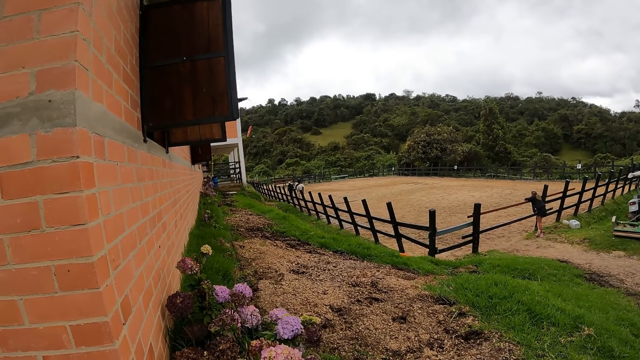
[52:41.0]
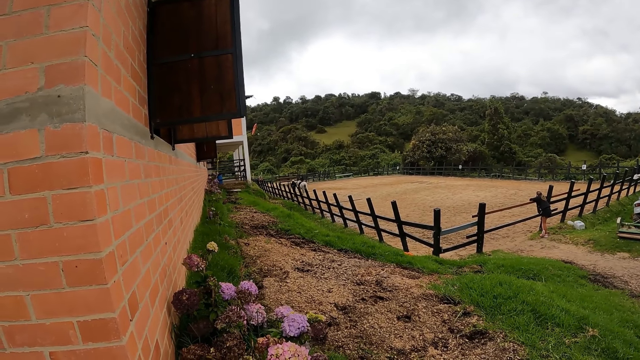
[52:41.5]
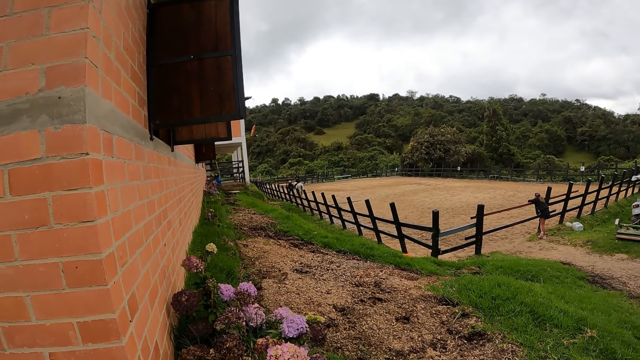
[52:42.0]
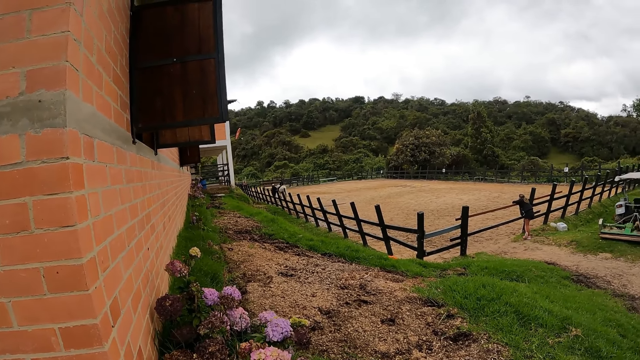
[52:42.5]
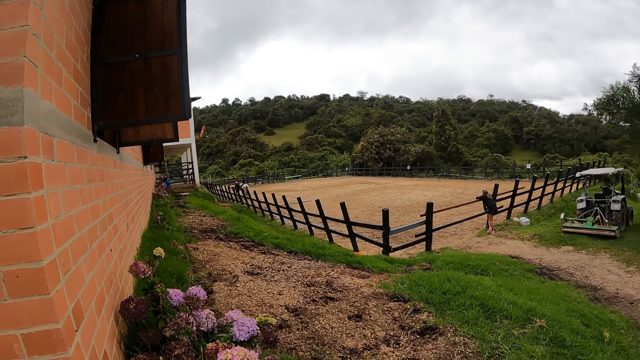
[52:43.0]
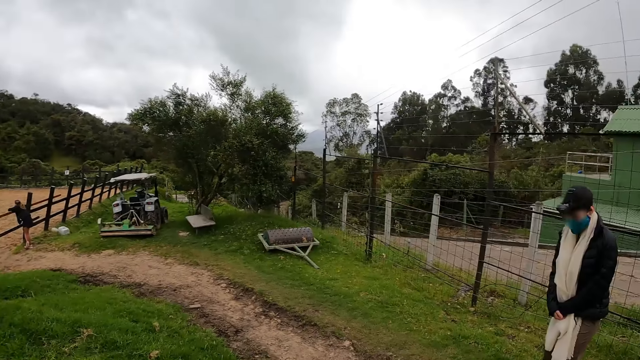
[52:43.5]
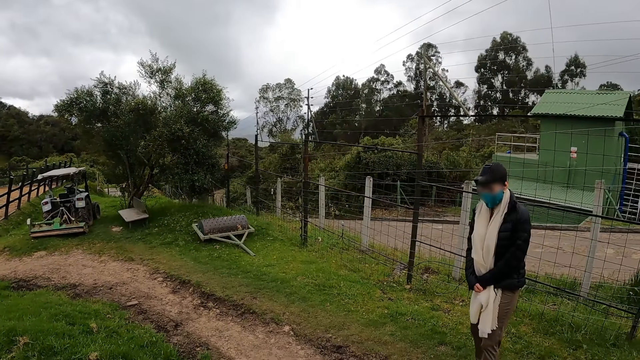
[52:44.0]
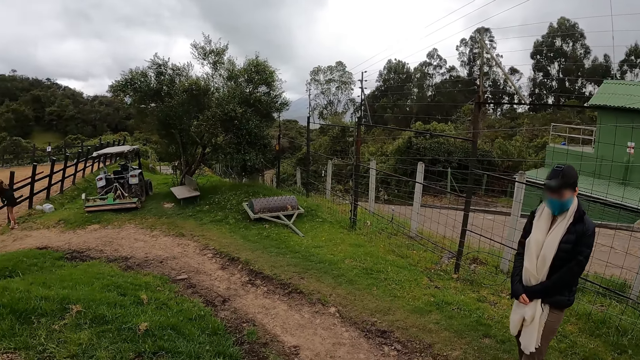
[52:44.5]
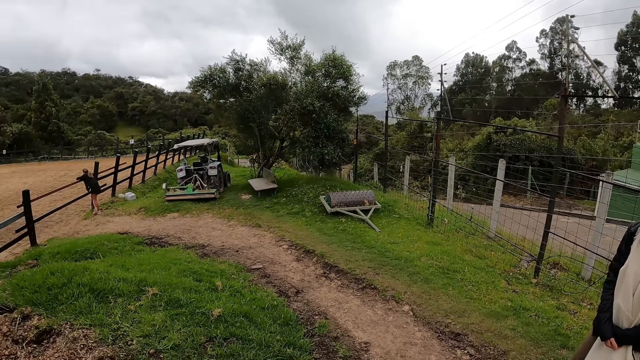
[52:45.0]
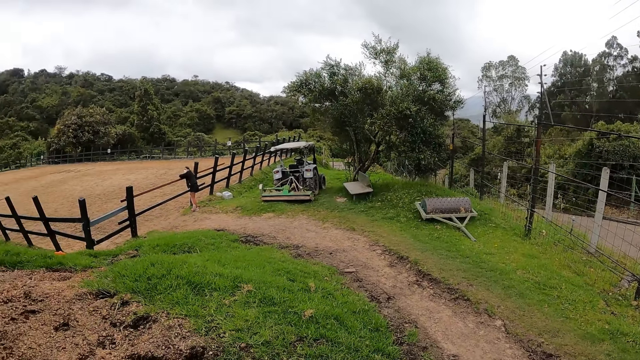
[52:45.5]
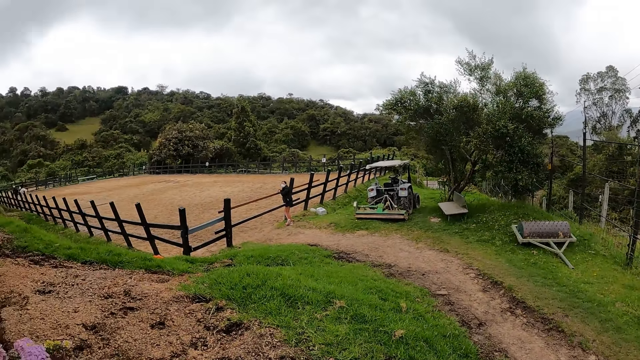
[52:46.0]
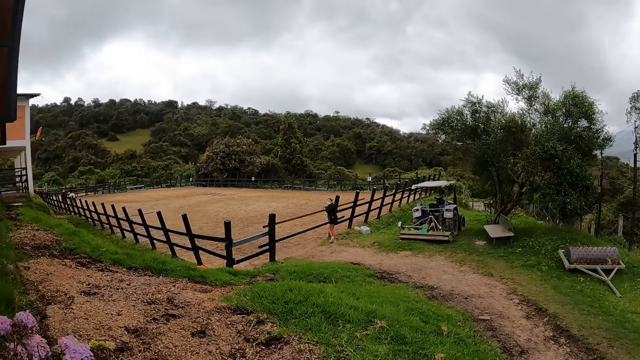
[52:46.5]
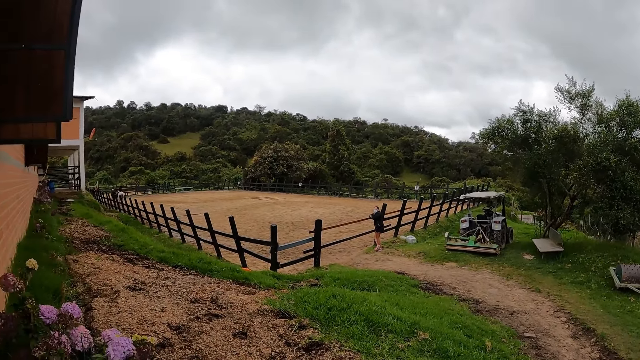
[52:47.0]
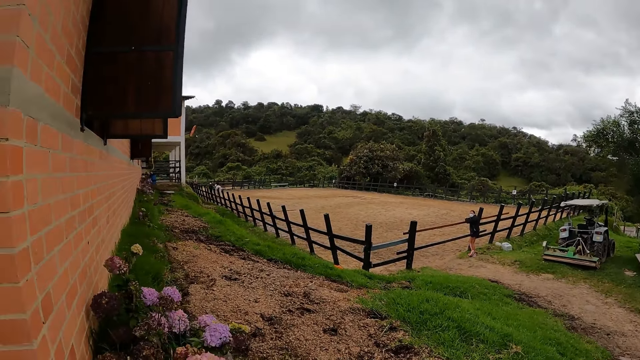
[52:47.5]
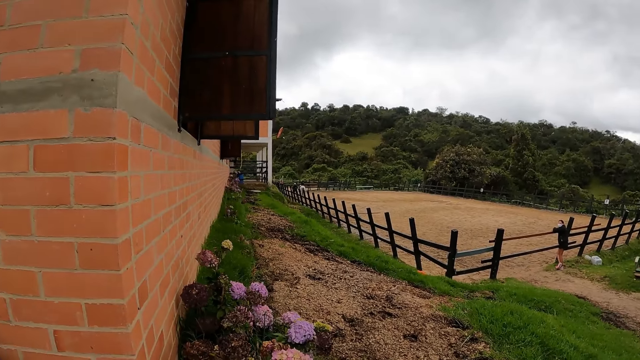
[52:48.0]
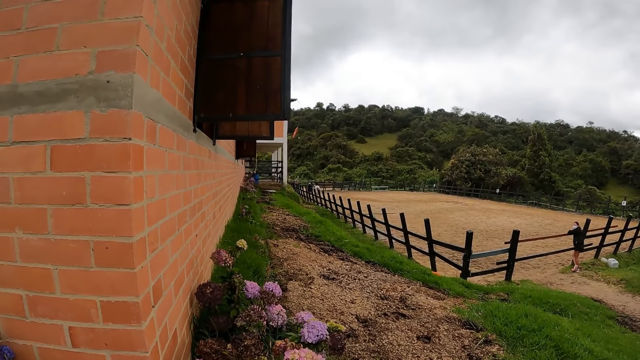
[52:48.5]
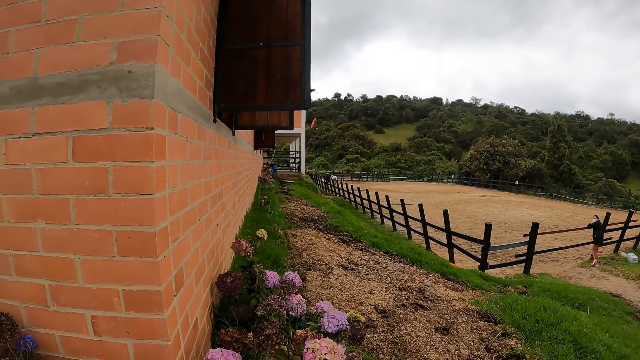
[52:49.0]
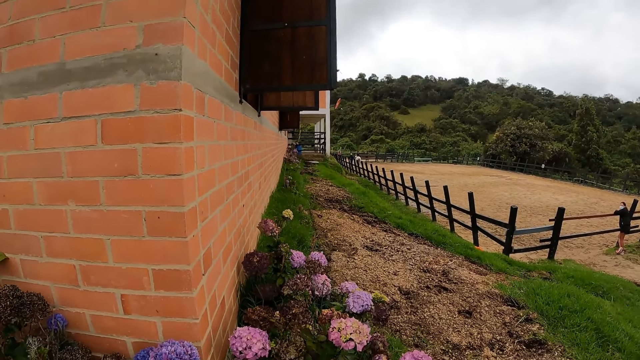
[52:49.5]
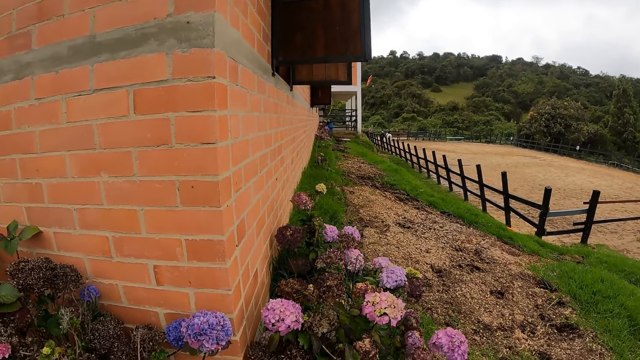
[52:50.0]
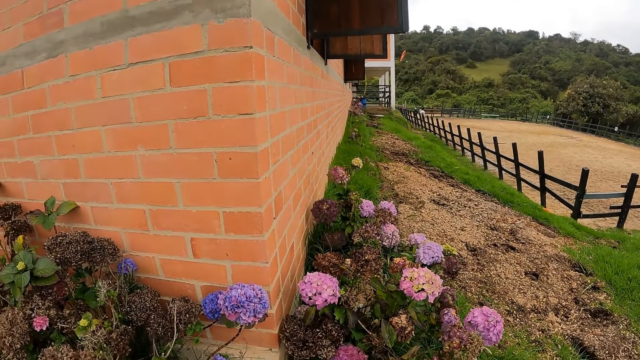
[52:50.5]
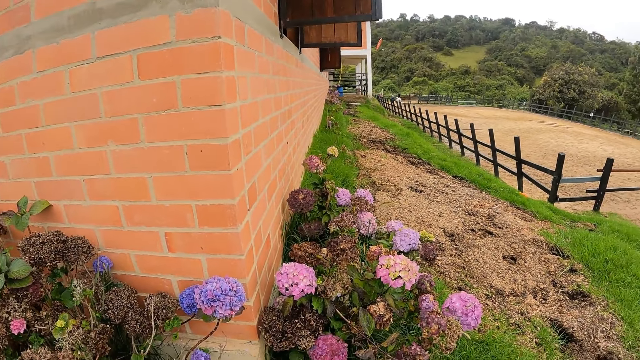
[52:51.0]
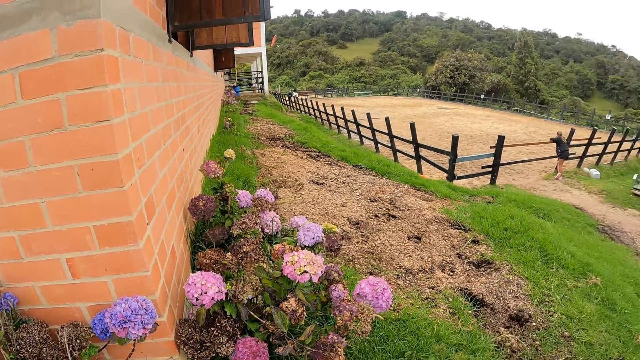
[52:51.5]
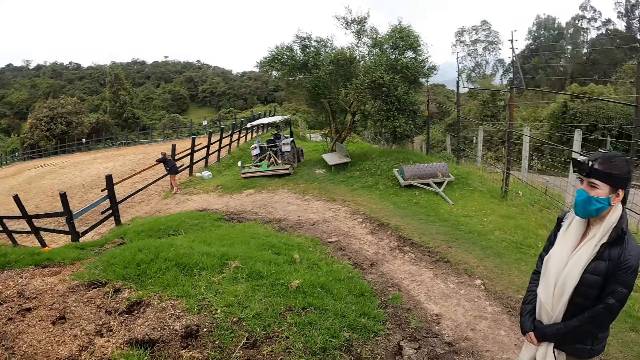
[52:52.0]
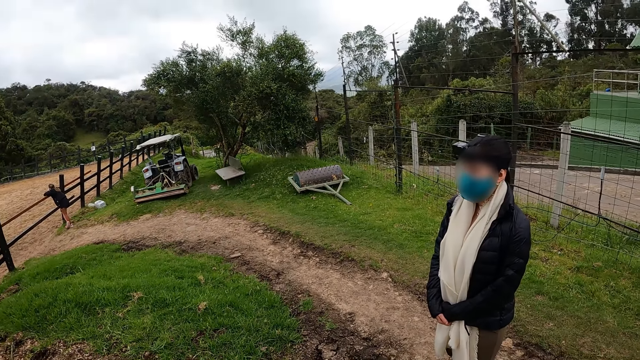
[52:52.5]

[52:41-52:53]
The camera wearer interacts with the woman.

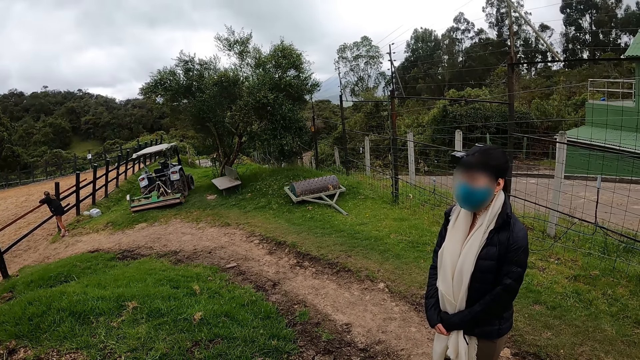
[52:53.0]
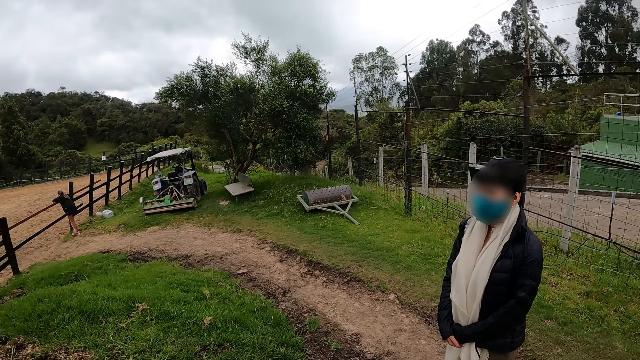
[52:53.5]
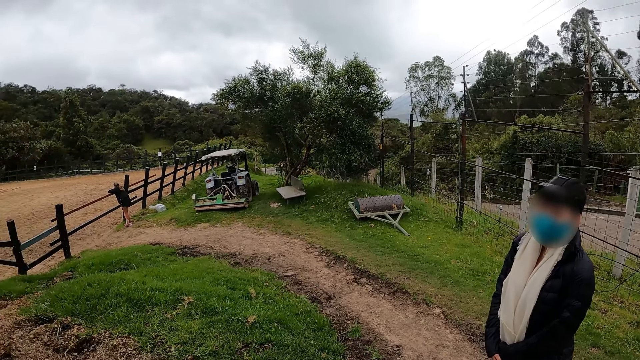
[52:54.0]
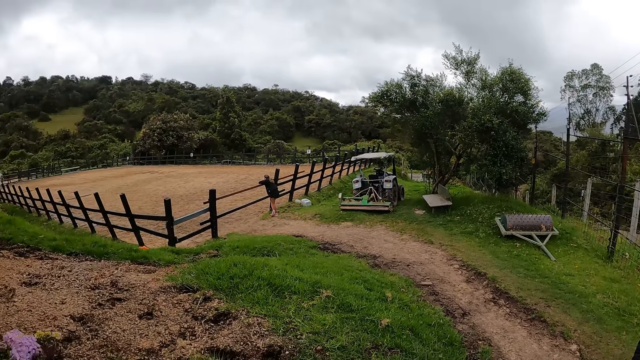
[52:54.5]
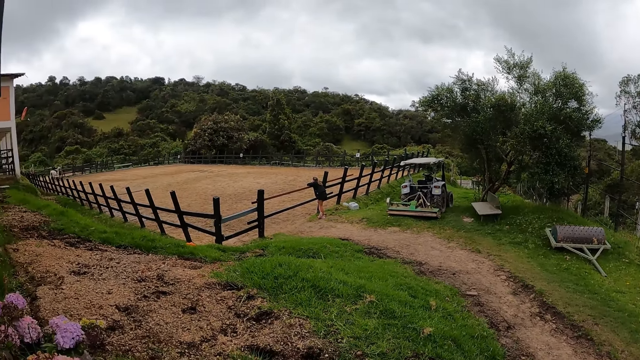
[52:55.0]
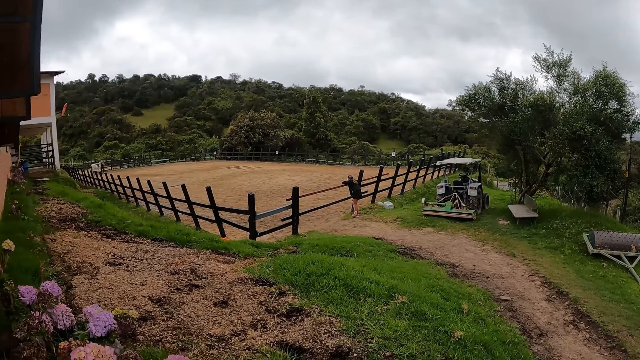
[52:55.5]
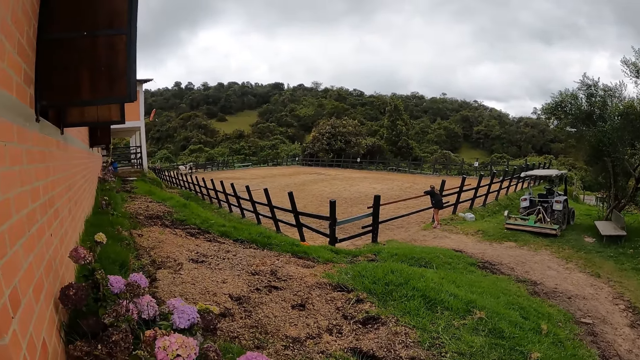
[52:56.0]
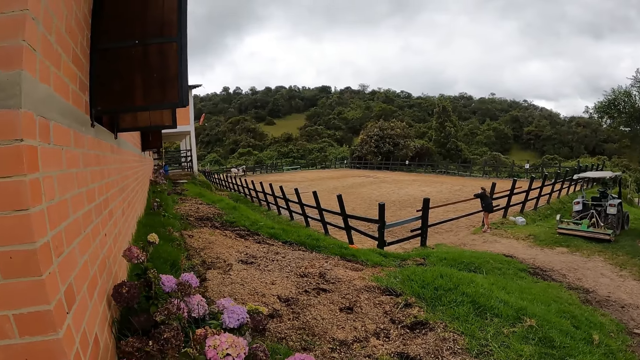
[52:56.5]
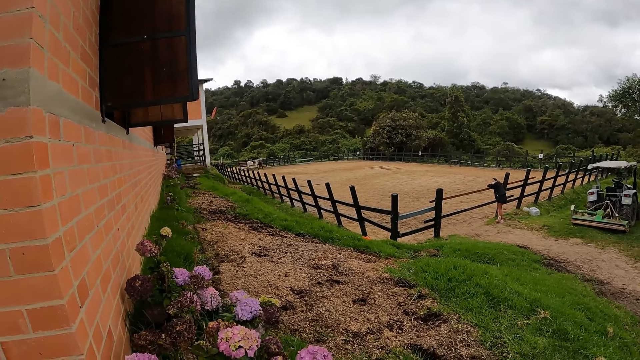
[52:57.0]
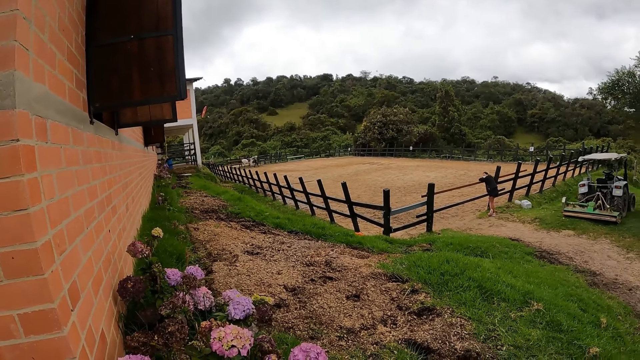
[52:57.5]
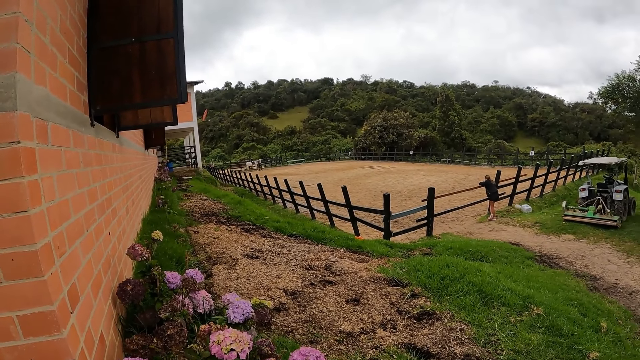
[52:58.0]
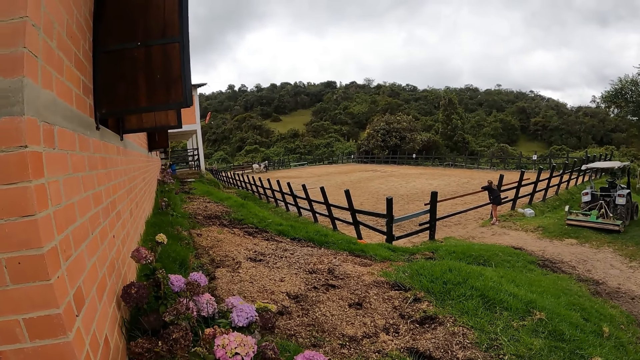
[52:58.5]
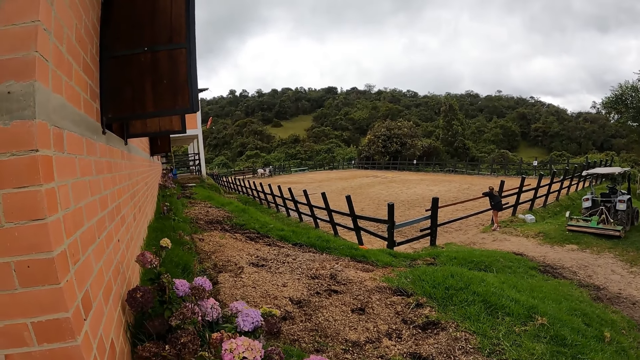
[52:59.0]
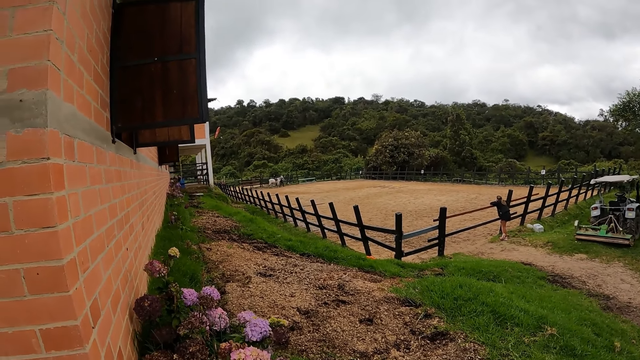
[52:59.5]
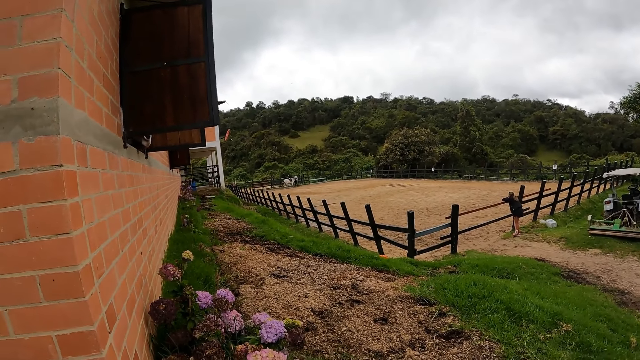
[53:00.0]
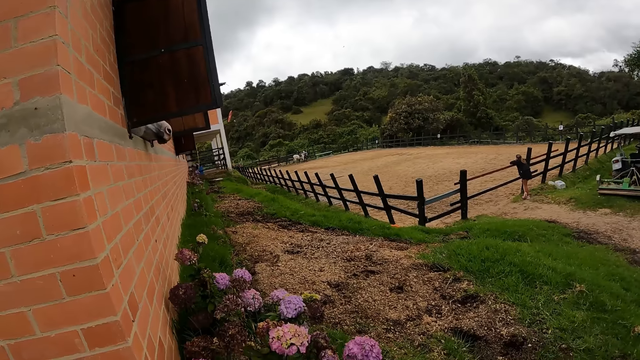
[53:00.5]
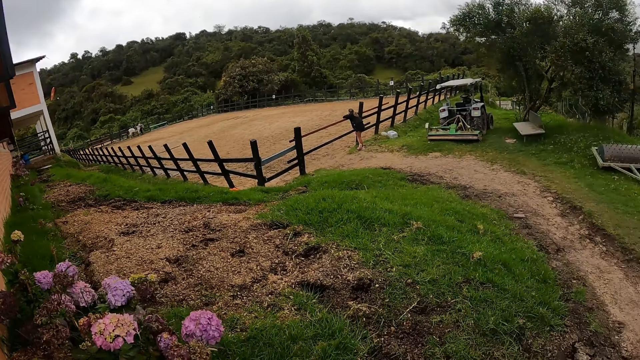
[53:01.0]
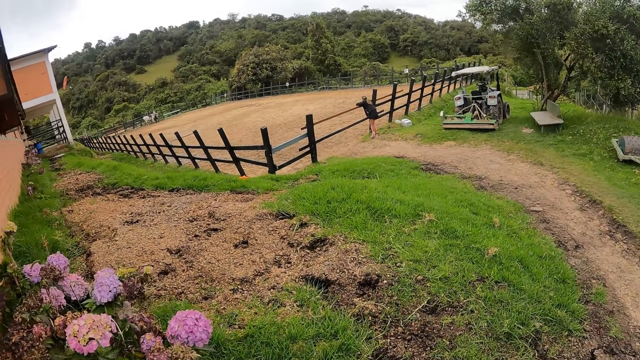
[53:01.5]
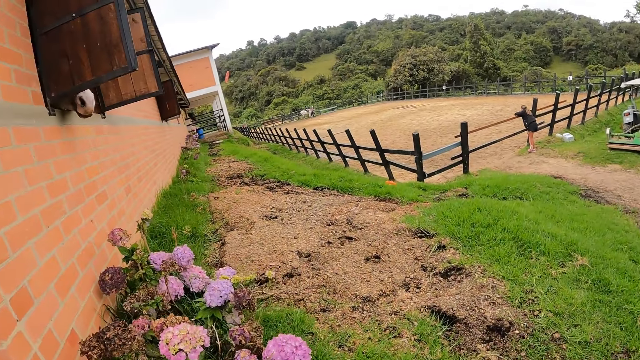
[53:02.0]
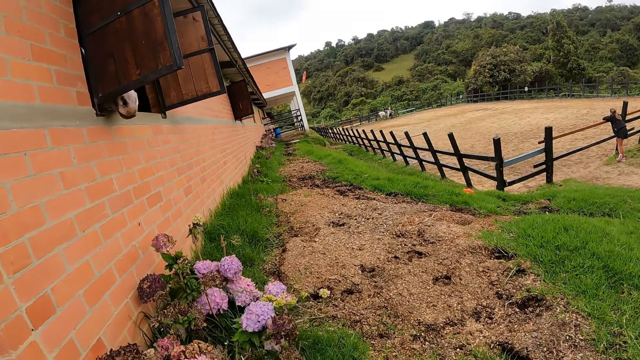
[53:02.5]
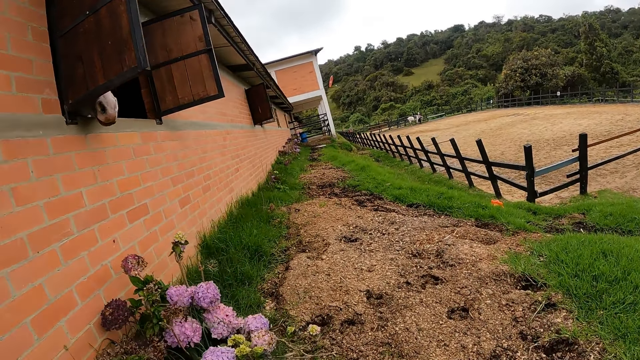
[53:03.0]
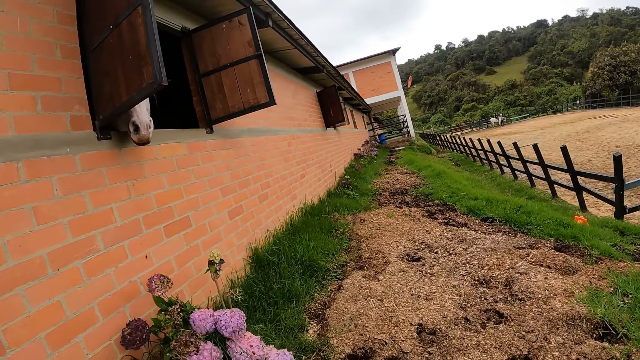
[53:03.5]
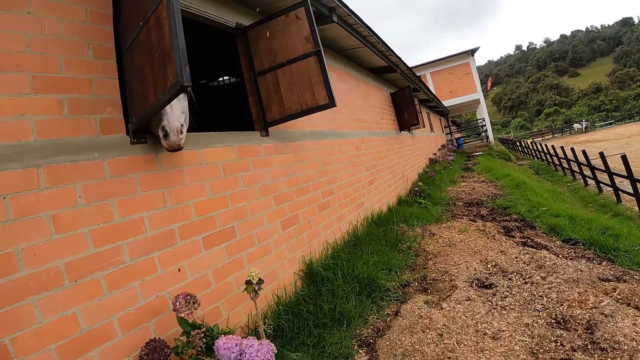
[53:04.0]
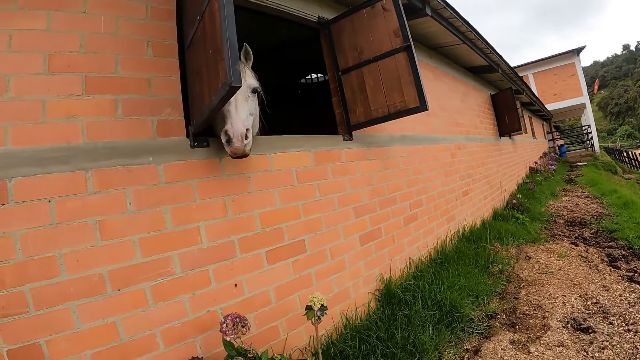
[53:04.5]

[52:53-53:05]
The horse places its head out a window. The camera wearer walks towards the horse.
